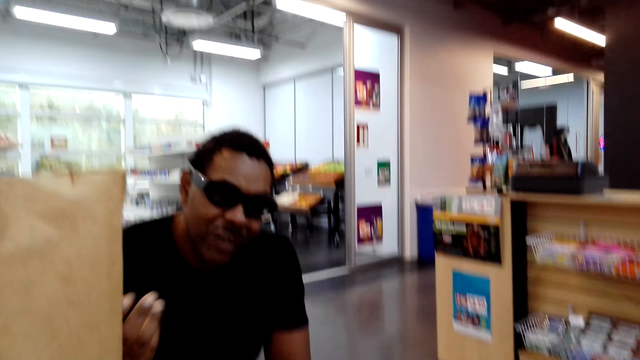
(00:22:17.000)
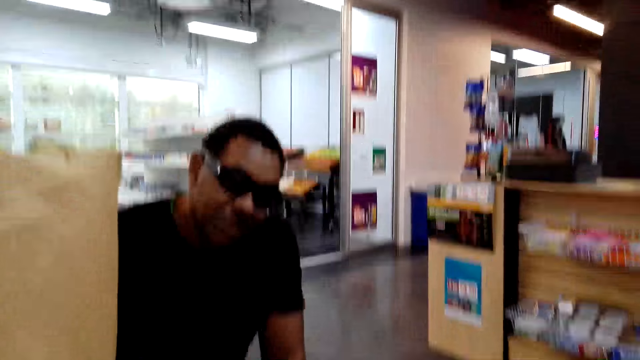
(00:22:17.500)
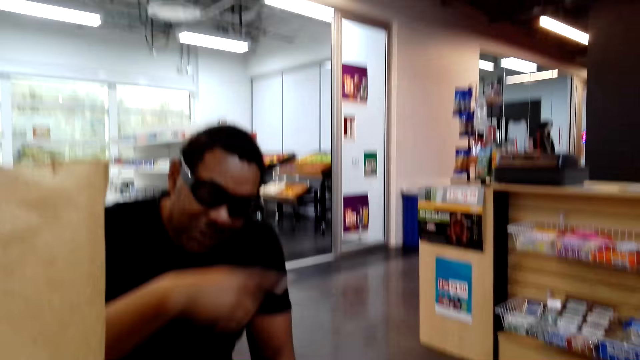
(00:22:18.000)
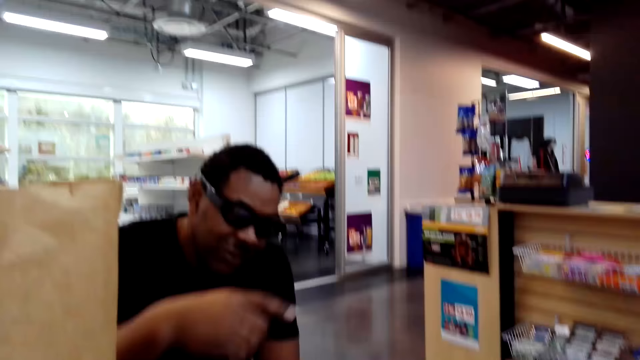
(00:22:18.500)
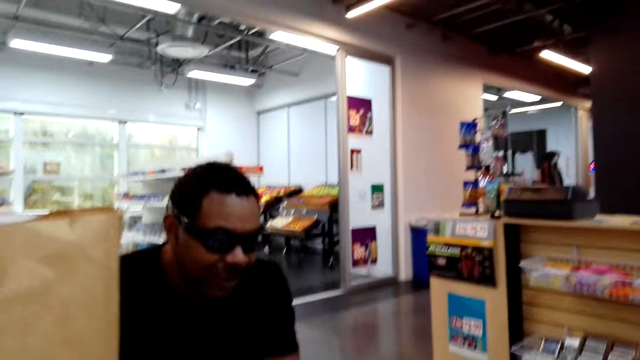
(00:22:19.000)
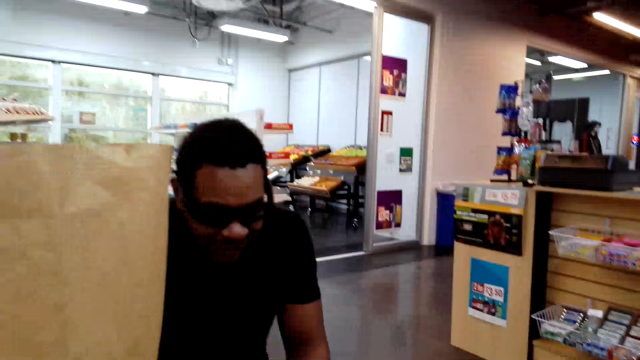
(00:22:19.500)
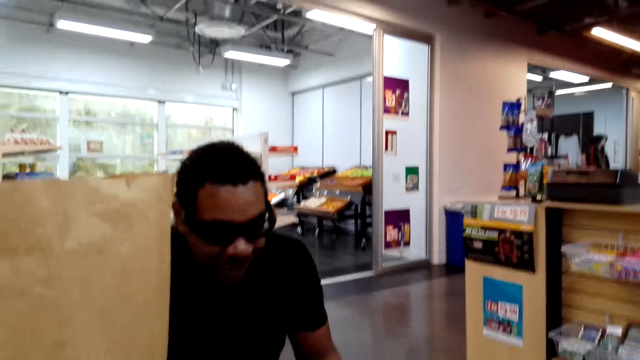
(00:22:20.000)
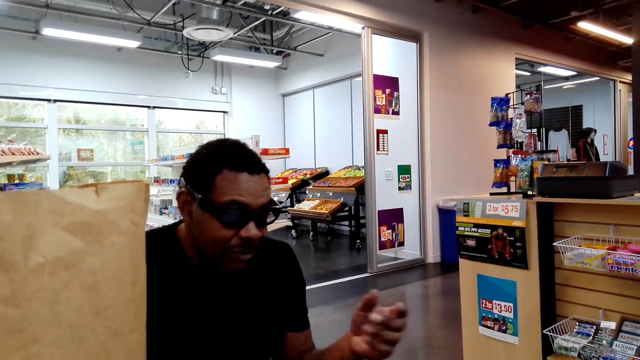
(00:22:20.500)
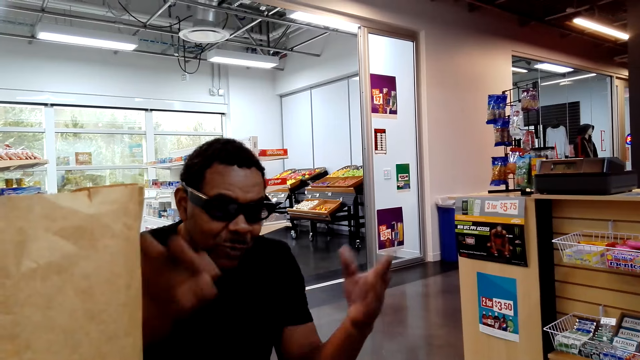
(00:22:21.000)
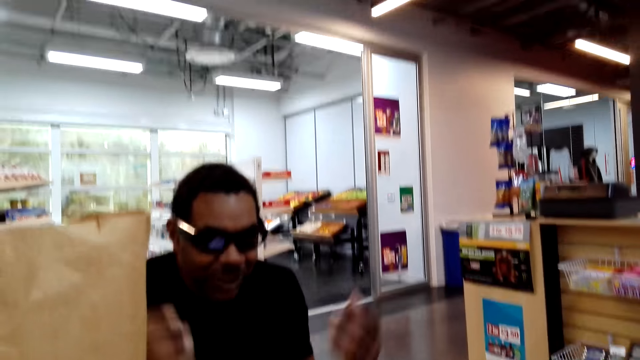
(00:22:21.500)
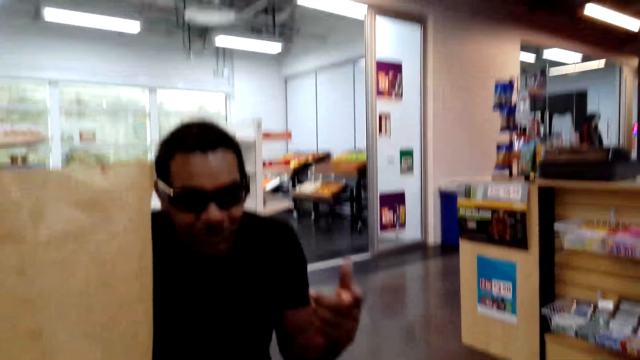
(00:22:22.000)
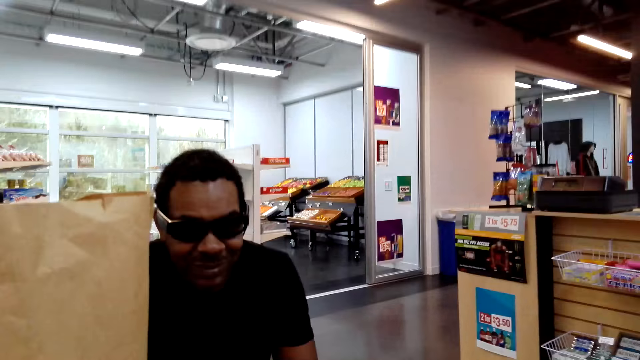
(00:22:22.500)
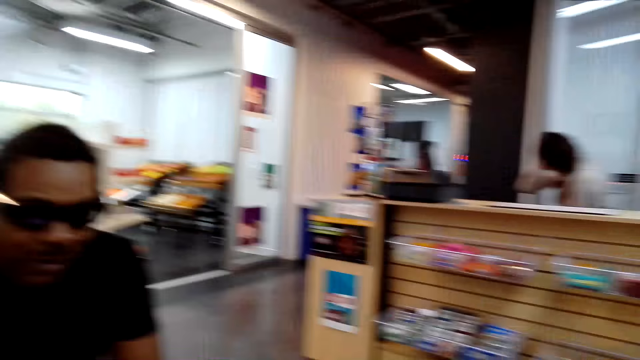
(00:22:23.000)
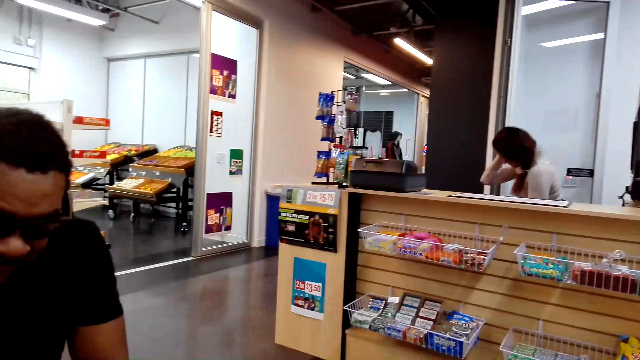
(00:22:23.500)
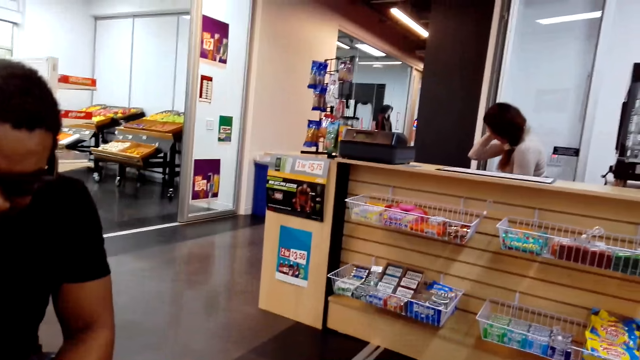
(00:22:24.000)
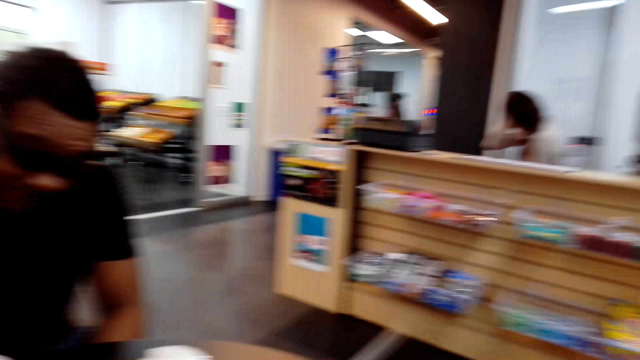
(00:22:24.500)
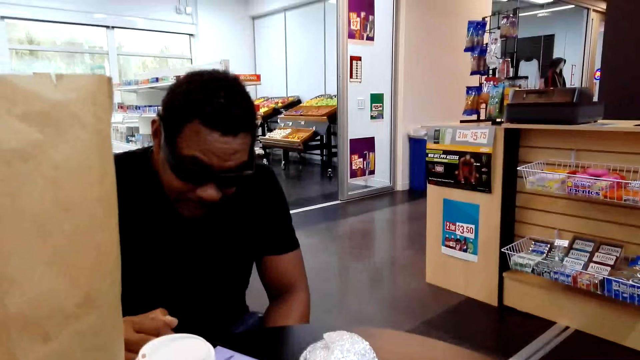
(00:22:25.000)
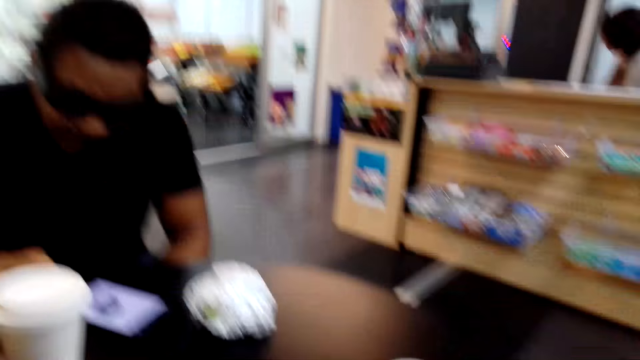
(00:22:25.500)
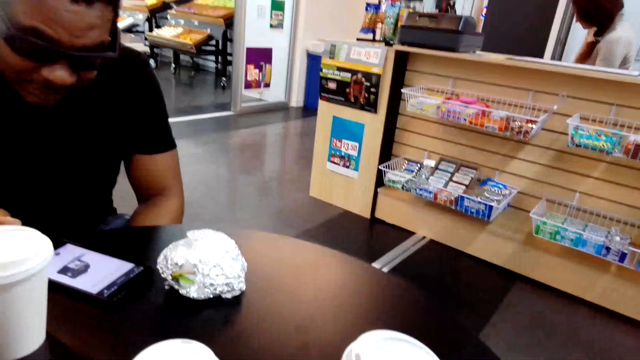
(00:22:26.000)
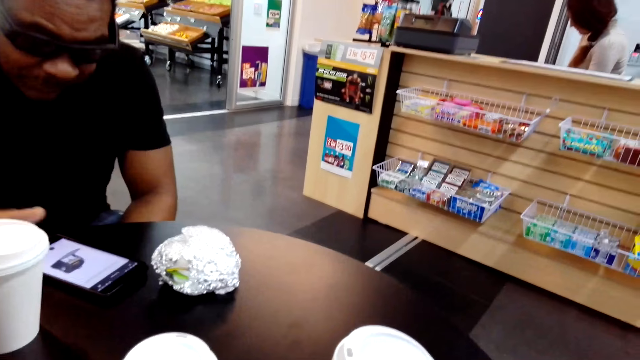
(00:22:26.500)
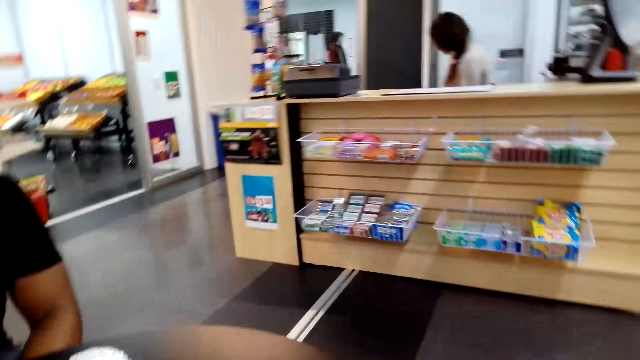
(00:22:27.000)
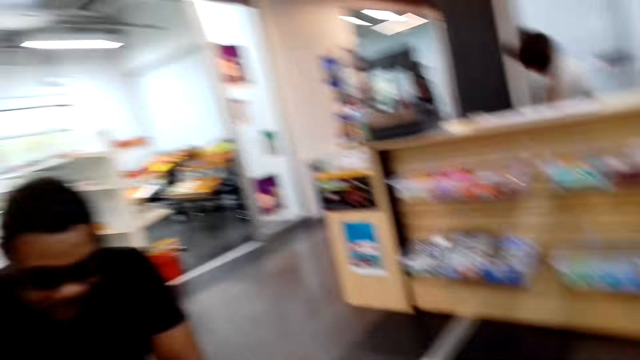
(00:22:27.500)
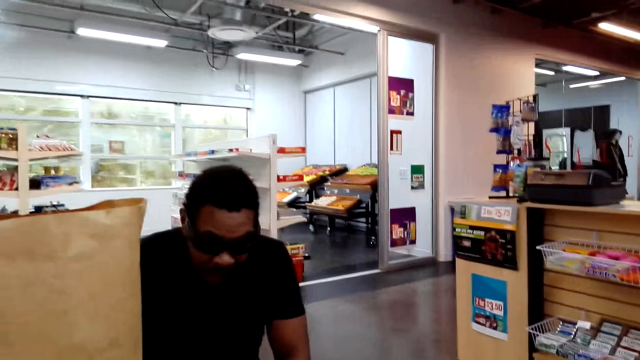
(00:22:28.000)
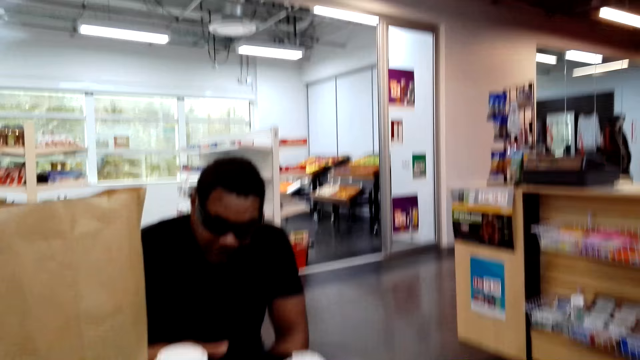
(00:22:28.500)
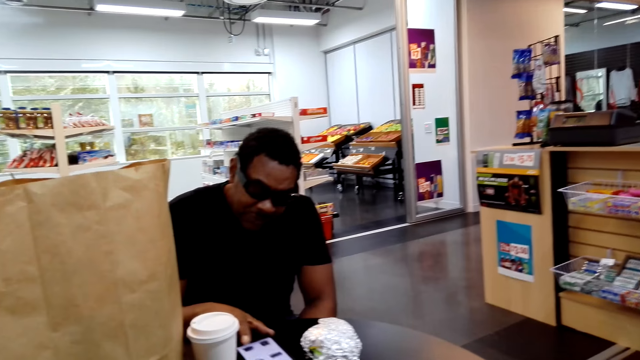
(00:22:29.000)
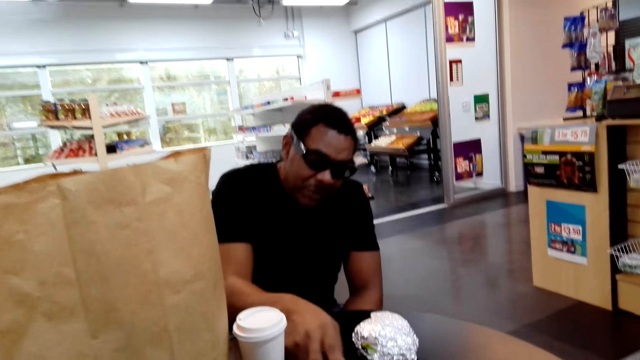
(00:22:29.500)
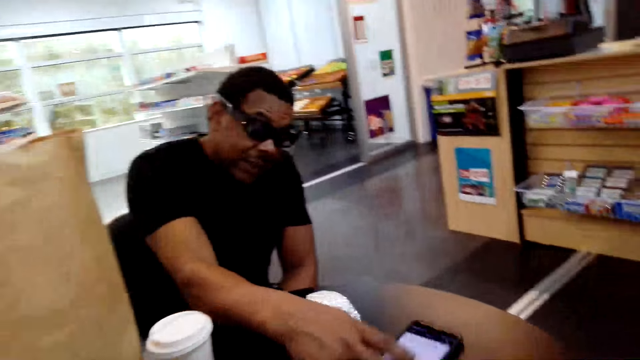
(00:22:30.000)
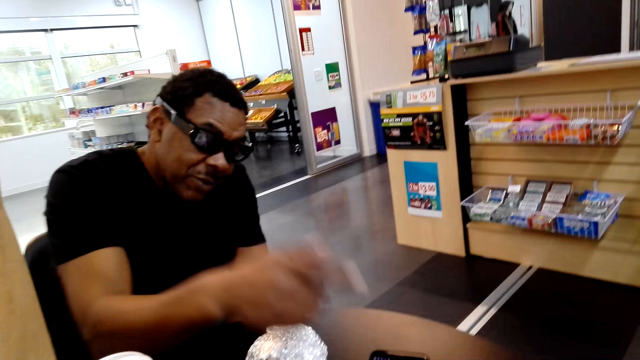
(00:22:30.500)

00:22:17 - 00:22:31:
A person operates the phone. The person shows the camera wearer the phone.

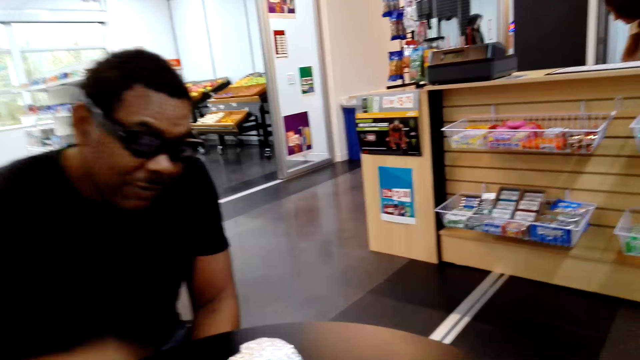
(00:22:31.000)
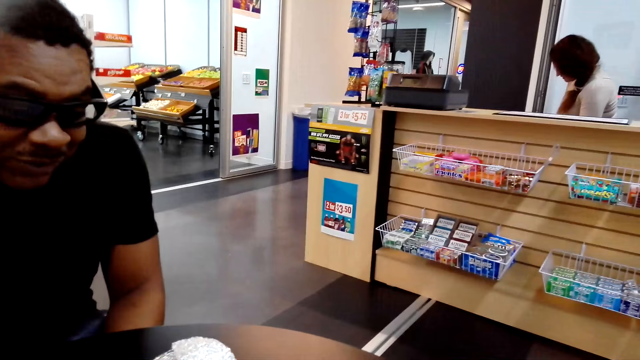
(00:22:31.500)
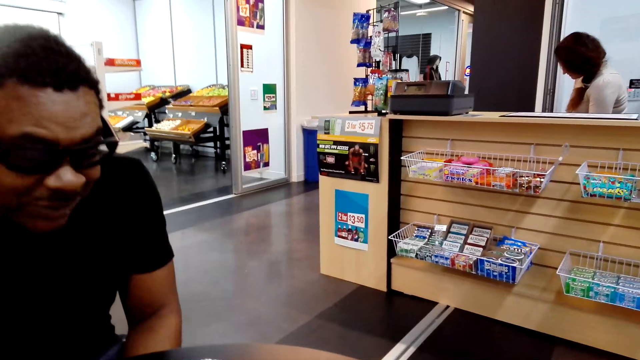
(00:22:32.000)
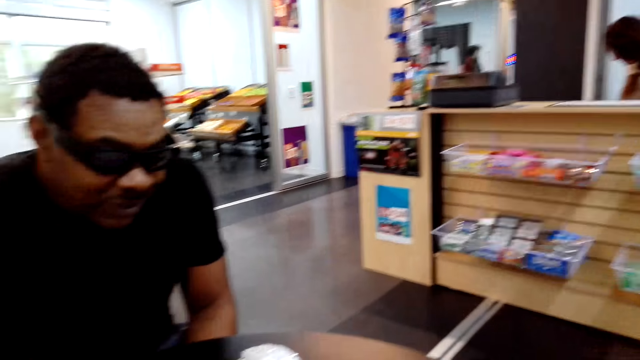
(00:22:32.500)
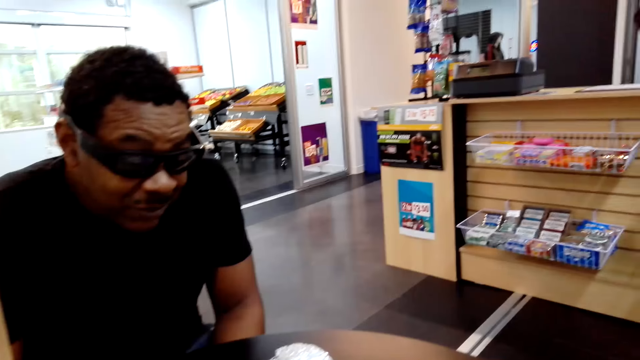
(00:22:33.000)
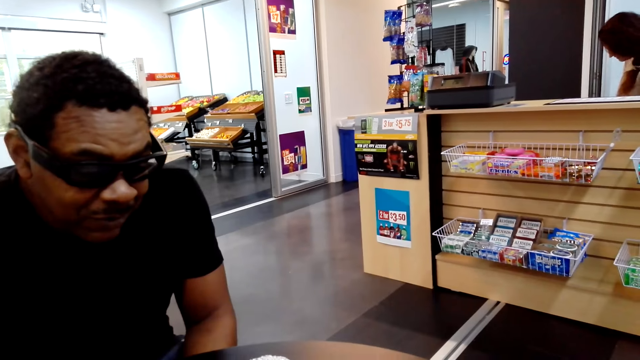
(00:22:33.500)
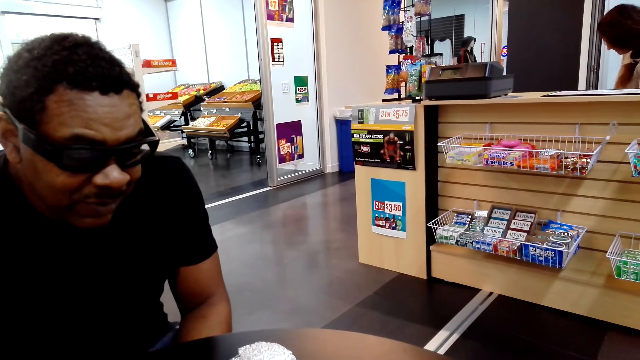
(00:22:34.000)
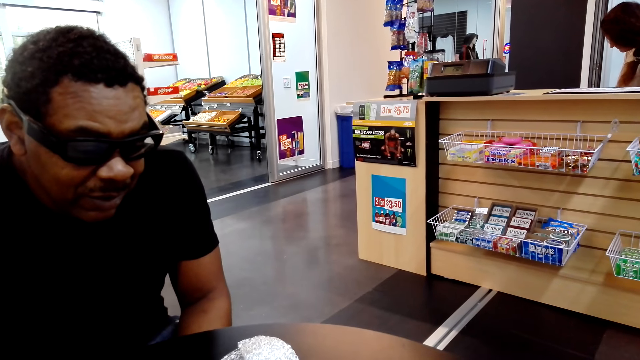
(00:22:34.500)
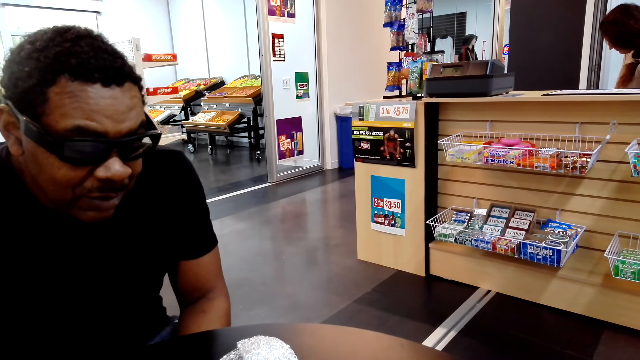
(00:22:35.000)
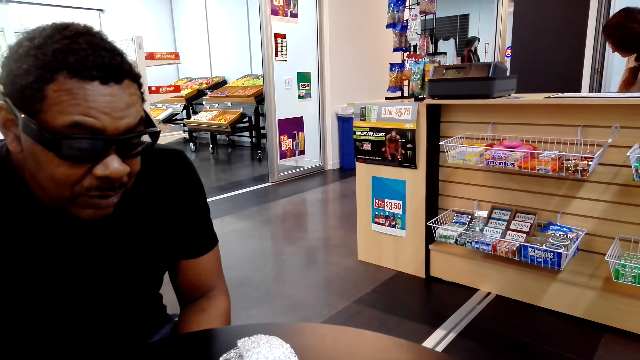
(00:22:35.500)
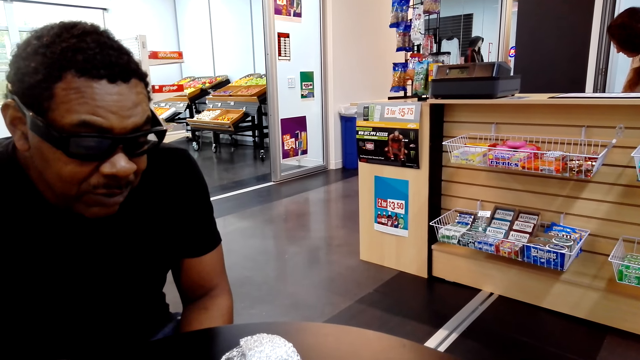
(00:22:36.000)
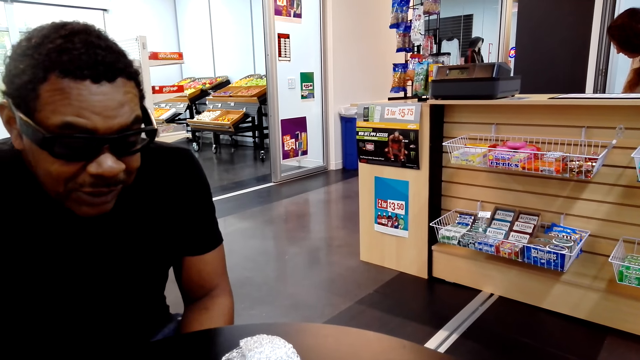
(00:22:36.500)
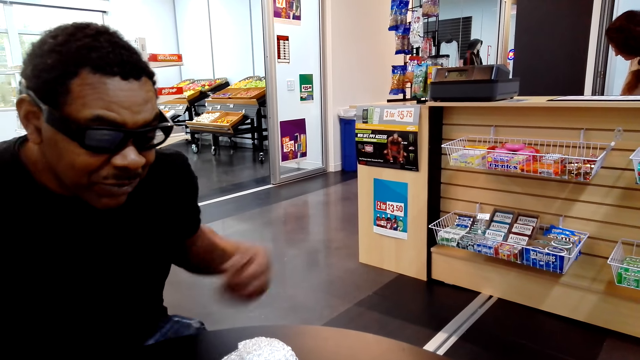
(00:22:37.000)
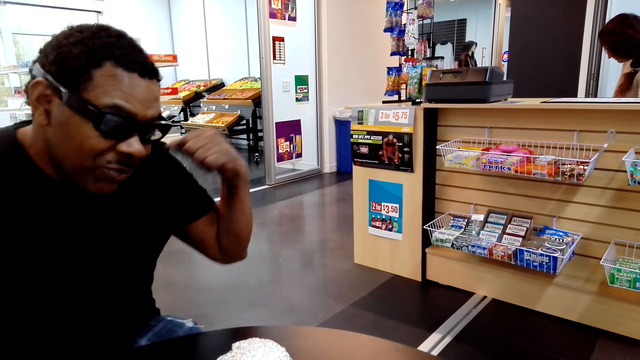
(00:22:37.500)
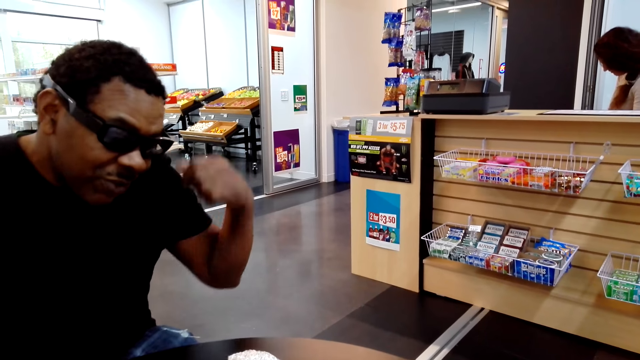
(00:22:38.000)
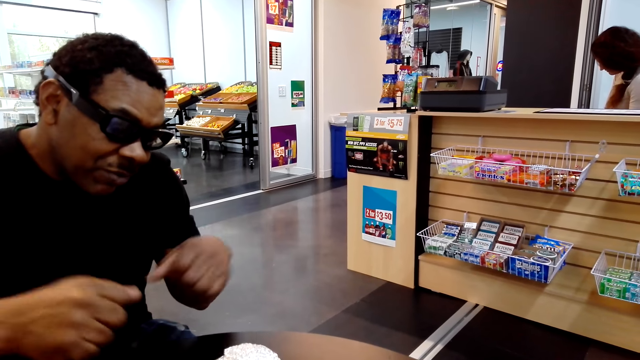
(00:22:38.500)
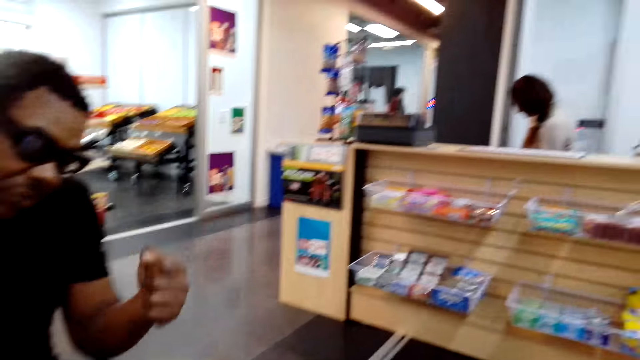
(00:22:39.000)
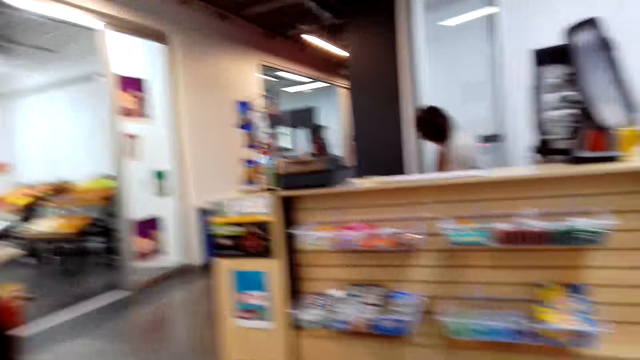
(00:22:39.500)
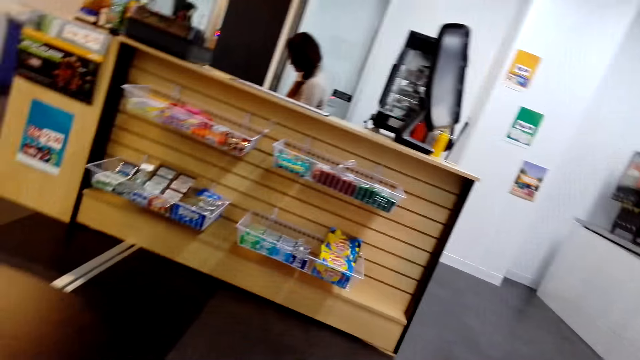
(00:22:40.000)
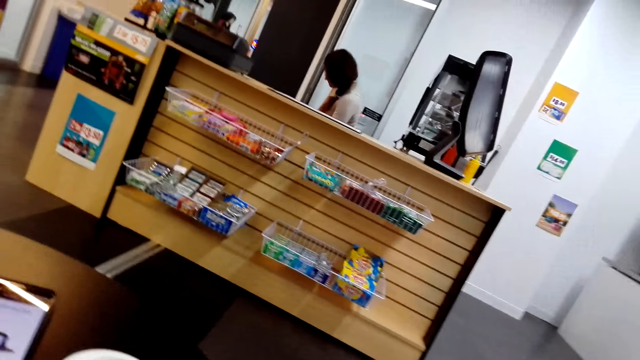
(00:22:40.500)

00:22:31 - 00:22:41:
A person talks to the camera wearer. The person moves his hands. The camera wearer talks to the person.
